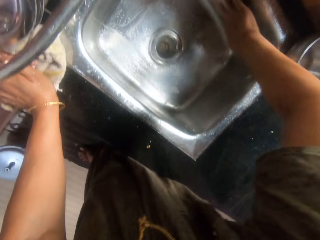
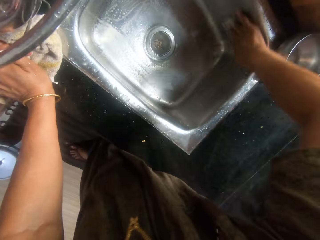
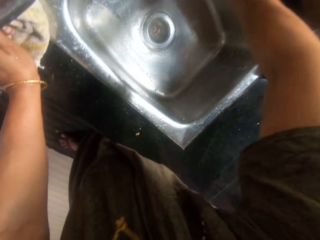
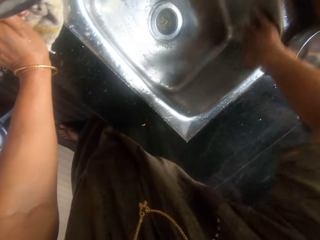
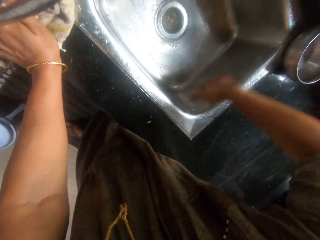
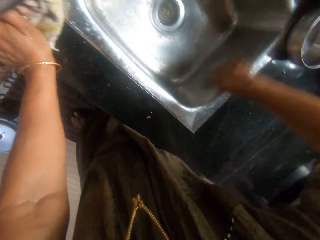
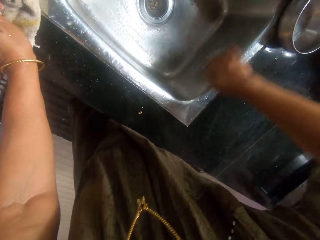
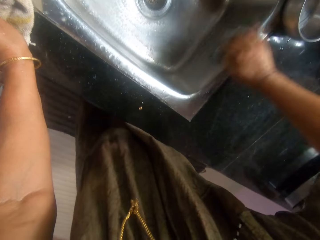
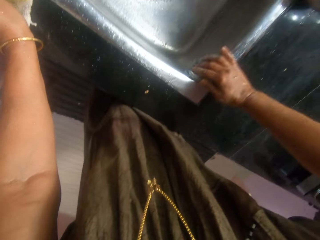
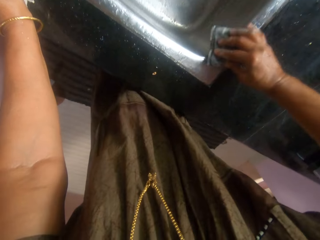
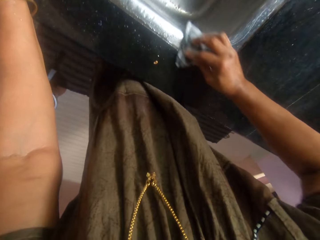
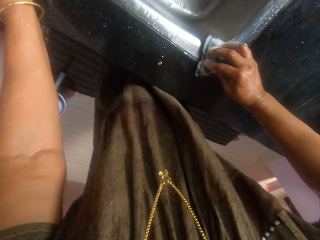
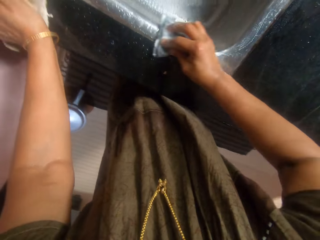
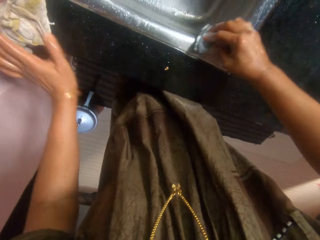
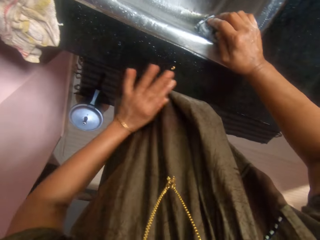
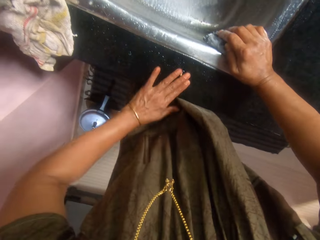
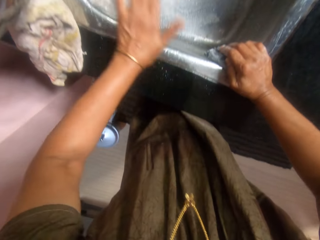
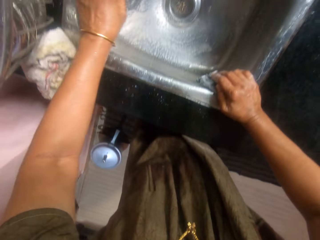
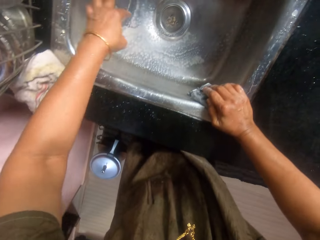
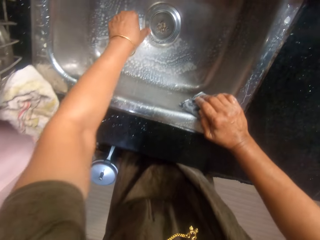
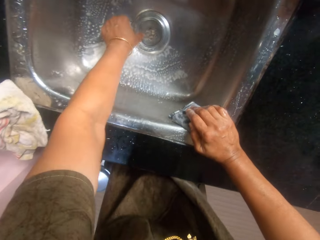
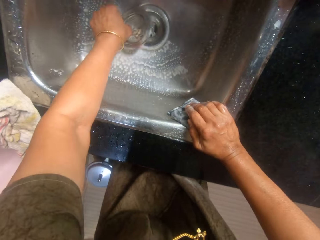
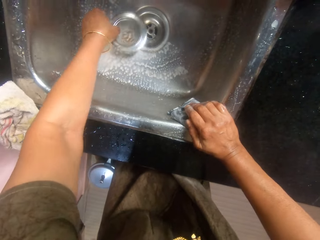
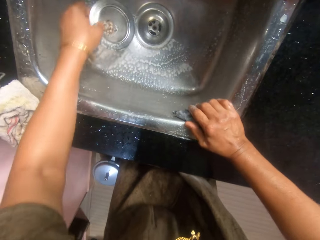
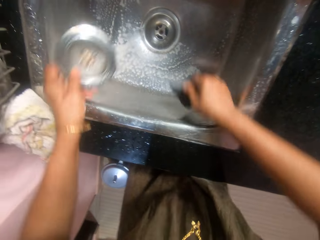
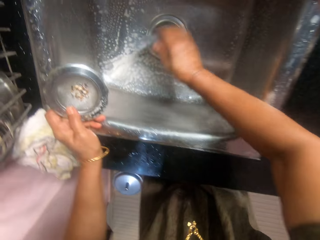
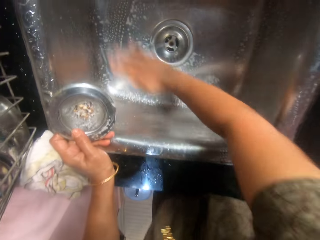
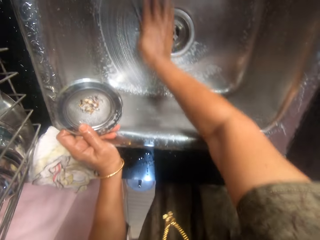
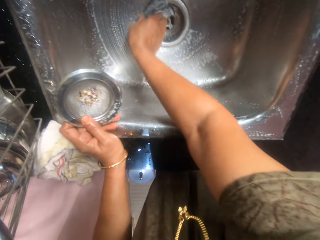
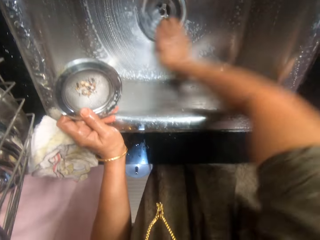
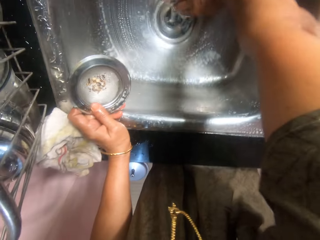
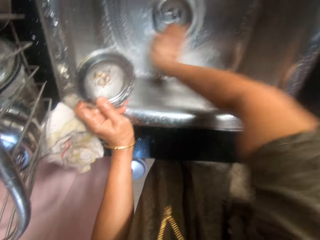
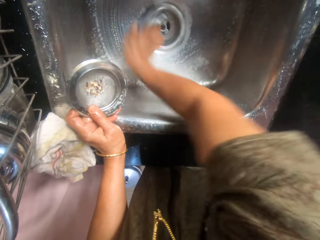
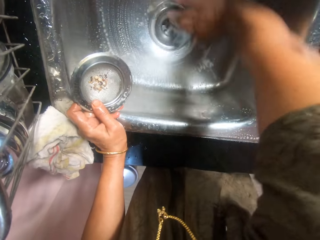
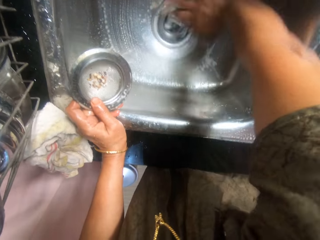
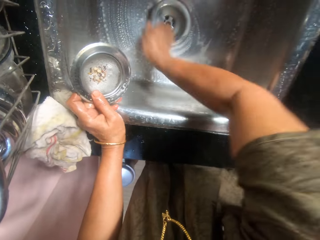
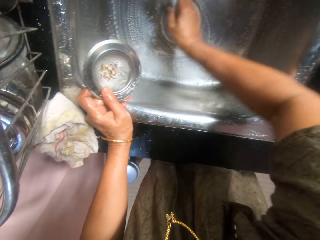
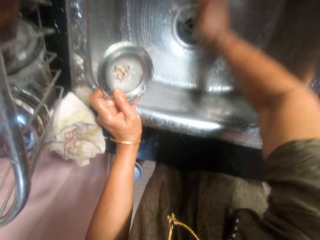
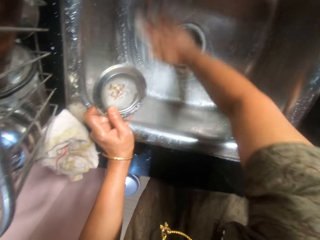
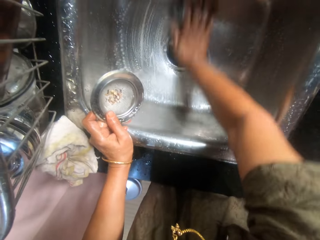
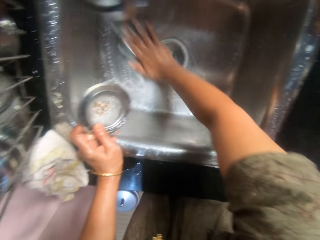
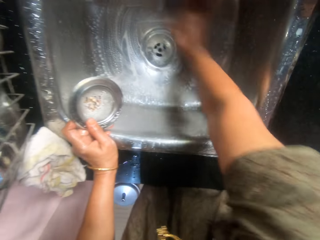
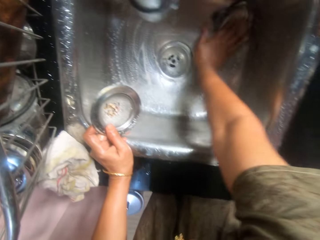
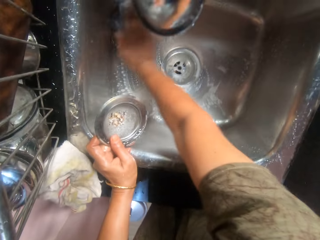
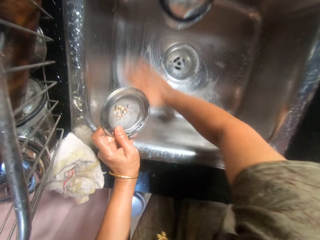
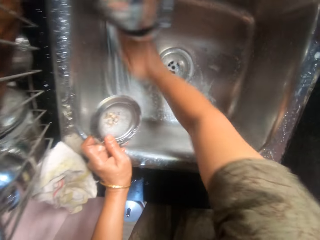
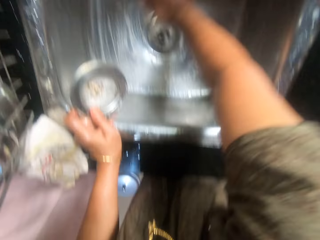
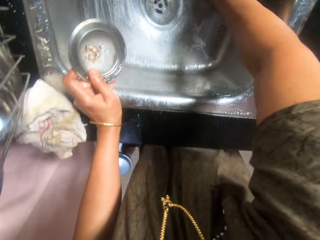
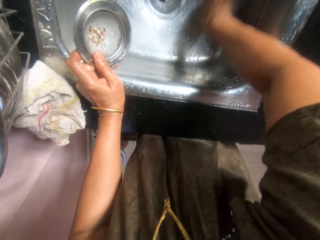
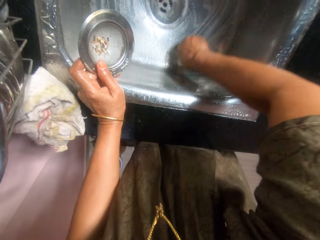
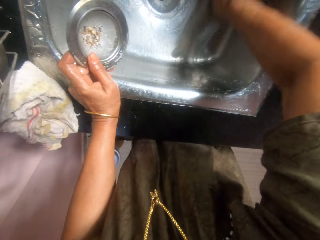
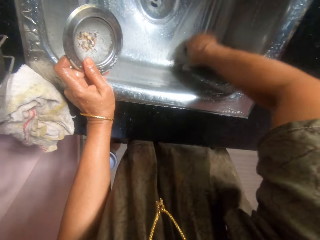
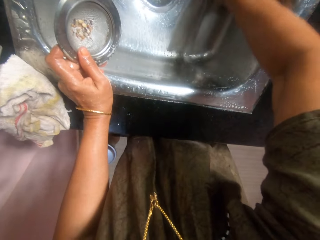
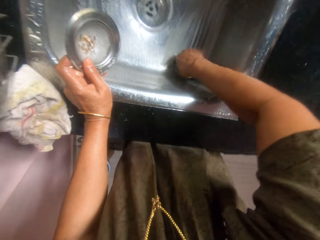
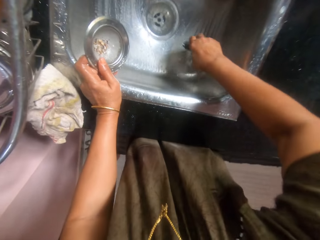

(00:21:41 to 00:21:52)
The camera wearer cleans the top of the sink with her left hand. She removes the sink sieve or sink strainer with her left hand. She washes the sink with the sponge in her hands. She rubs the sink strainer using the steel wool.

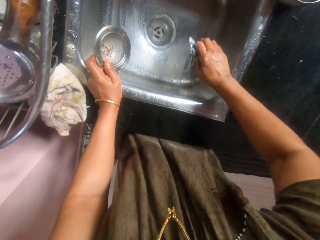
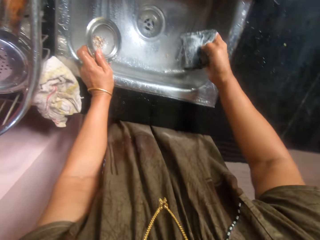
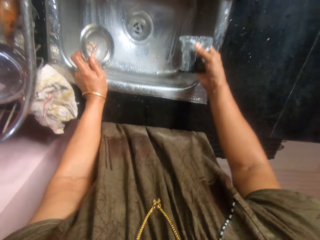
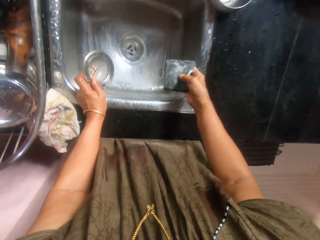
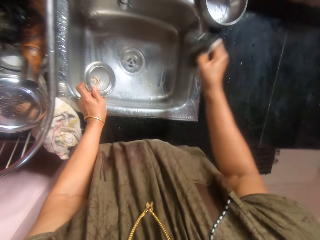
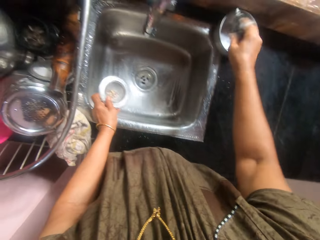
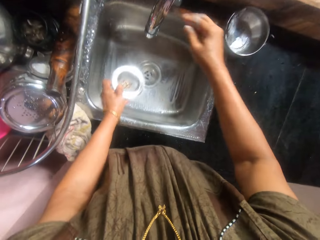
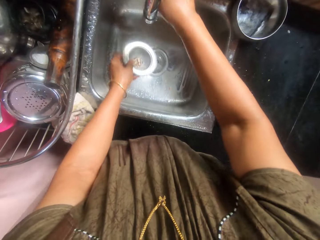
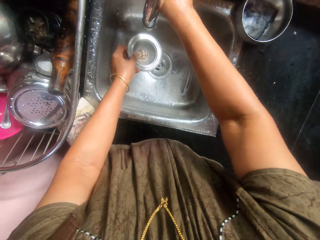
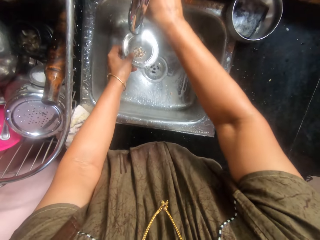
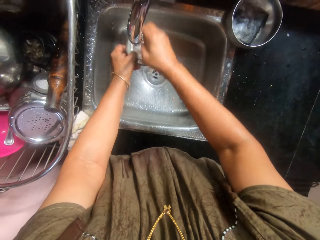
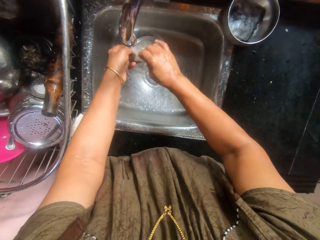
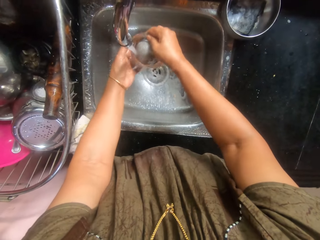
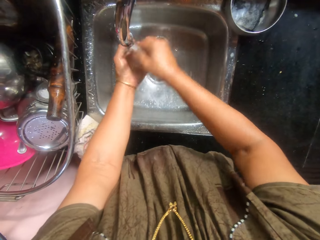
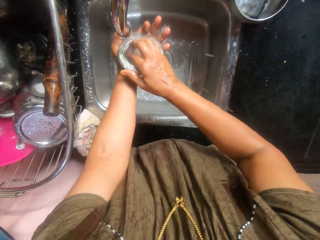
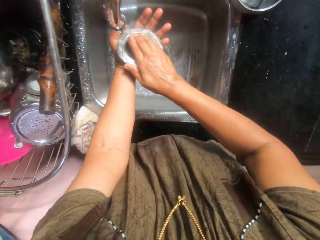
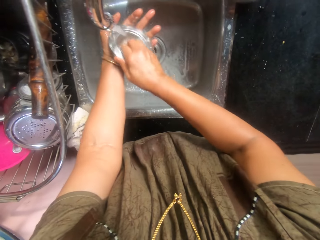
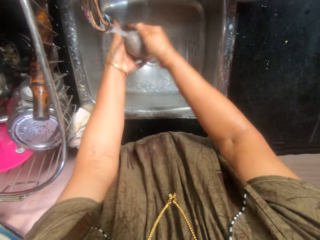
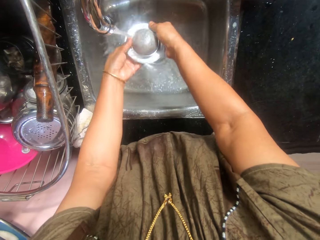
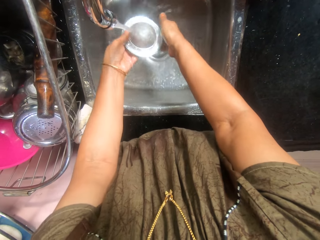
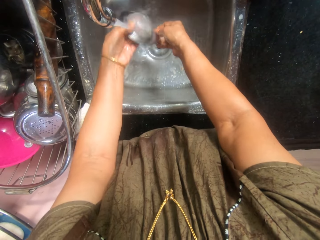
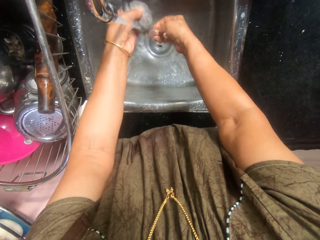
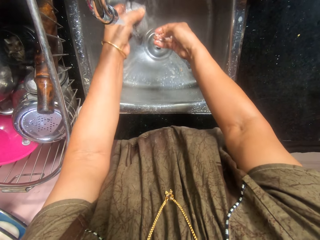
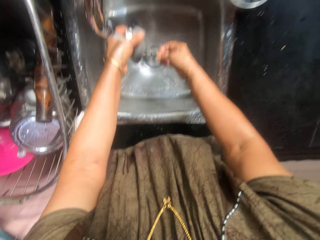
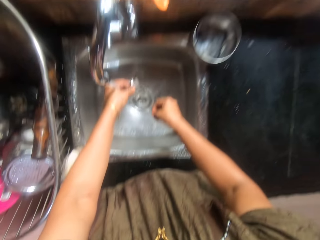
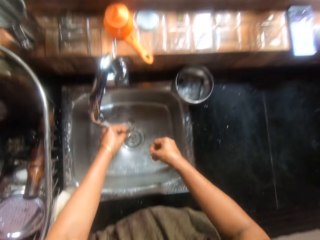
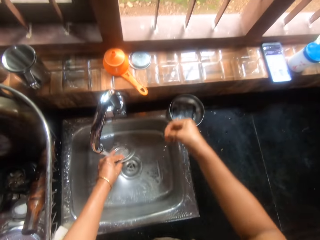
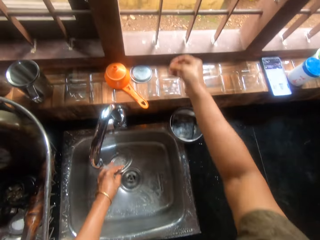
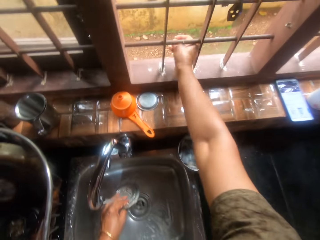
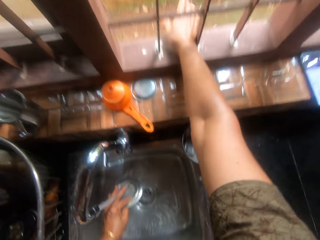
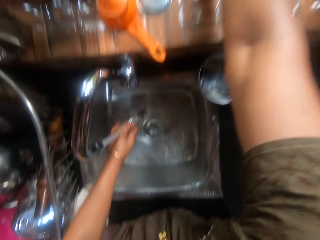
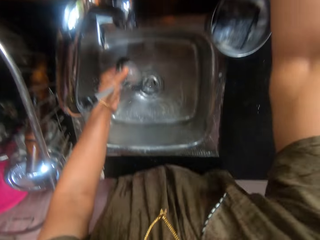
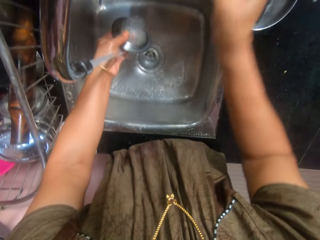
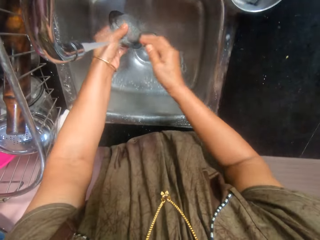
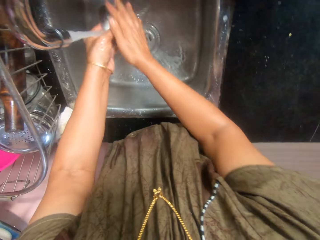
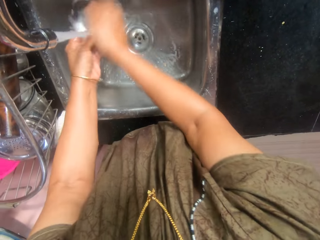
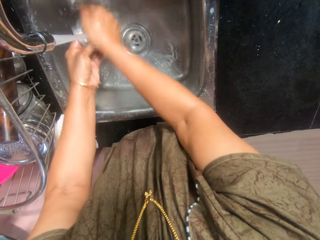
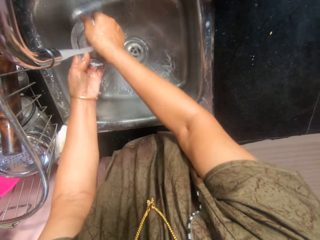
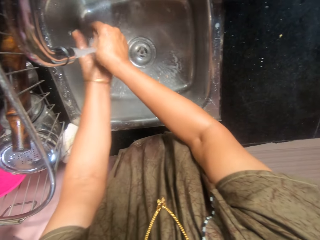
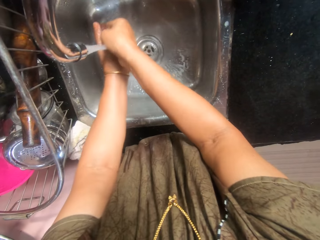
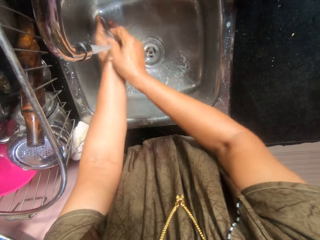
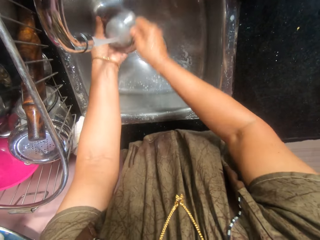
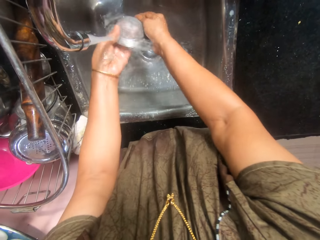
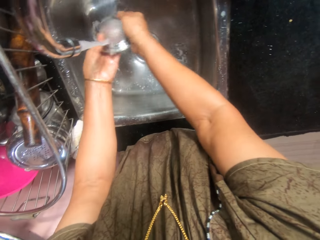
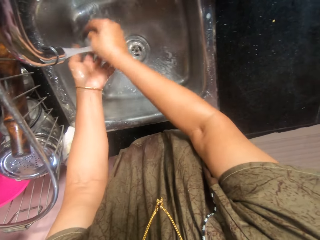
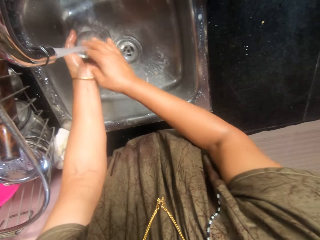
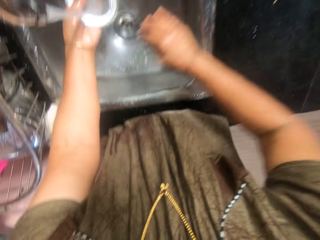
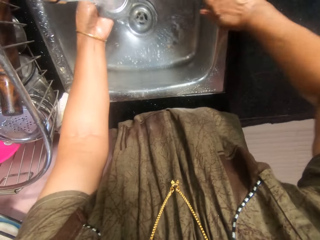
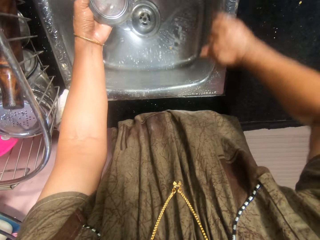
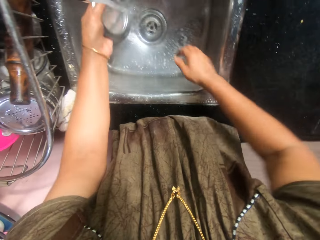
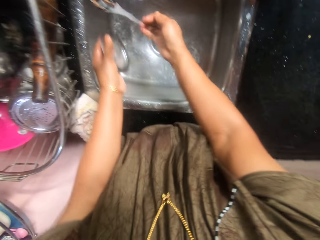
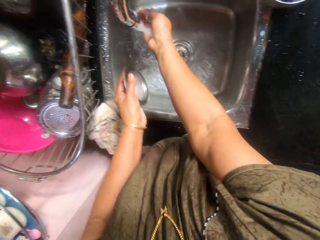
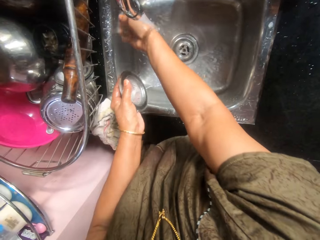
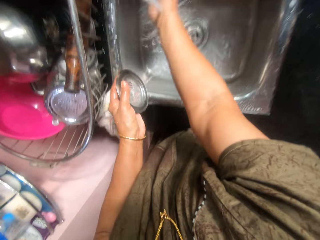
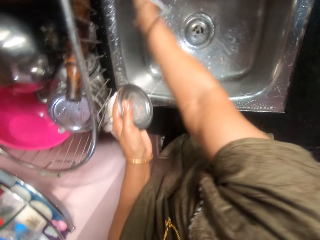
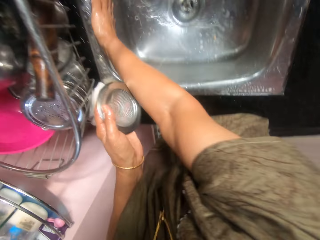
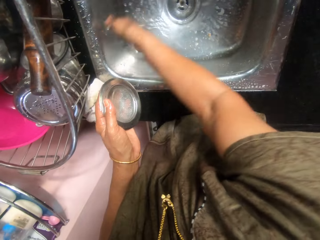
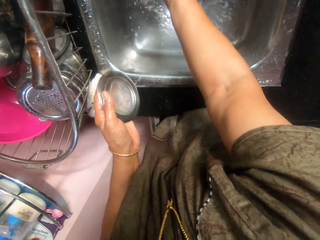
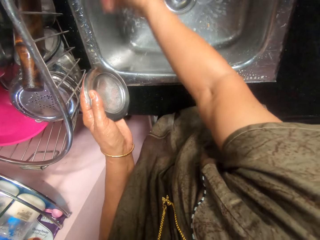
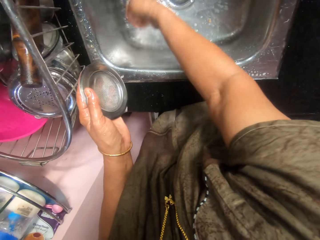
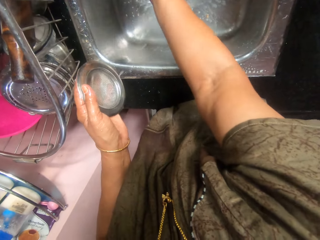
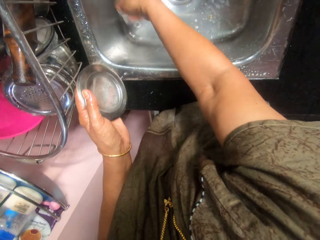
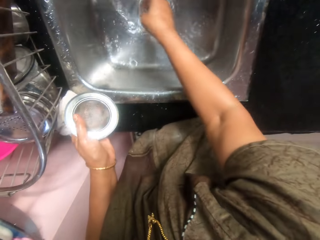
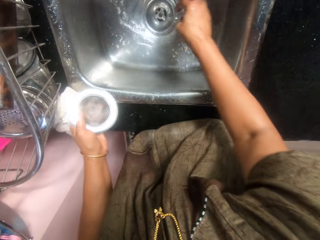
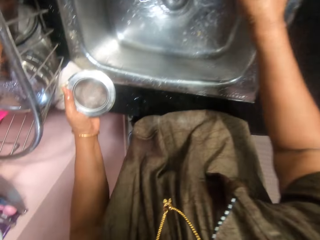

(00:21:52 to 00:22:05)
The camera wearer places the sponge in the bowl with her right hand. She turns on the tap with her right hand. She rinses the sink sieve under the tap. She cleans the dirt in the sink sieve with her right hand. She rinses the sink sieve under the tap. She throws the dirt in her right hand outside a window. She rinses the sink sieve under the tap. She cleans the sink with her right hand. She rinses her right hand under the tap.
